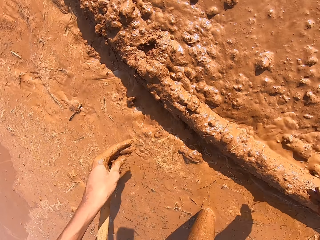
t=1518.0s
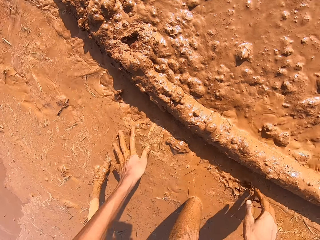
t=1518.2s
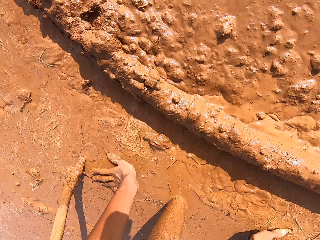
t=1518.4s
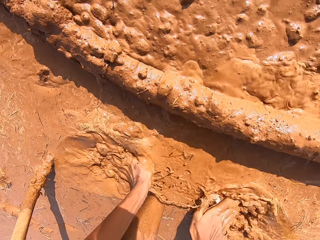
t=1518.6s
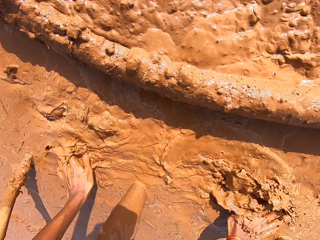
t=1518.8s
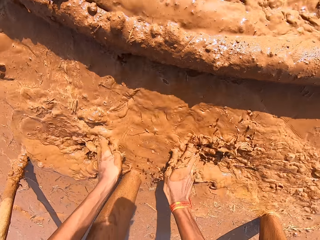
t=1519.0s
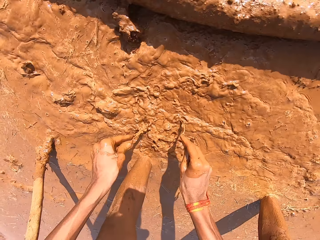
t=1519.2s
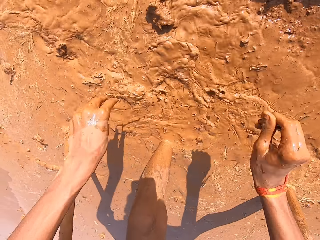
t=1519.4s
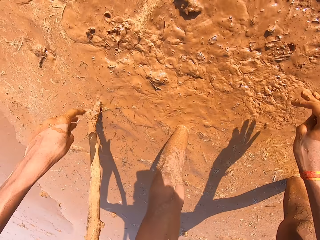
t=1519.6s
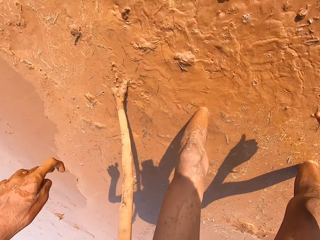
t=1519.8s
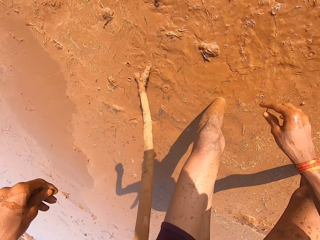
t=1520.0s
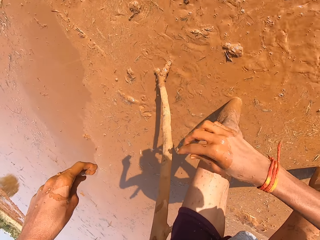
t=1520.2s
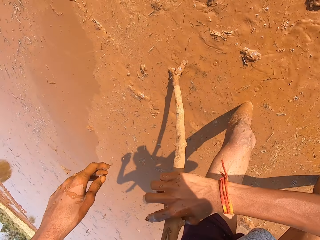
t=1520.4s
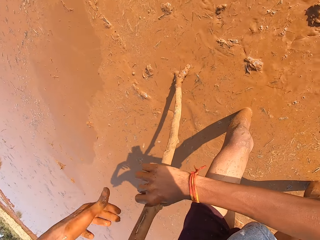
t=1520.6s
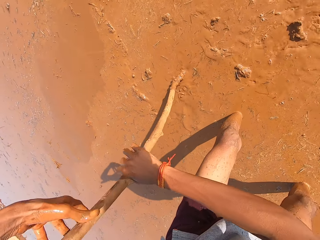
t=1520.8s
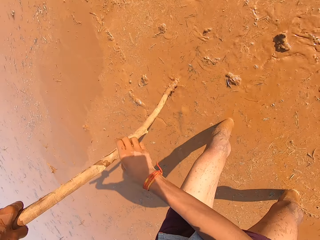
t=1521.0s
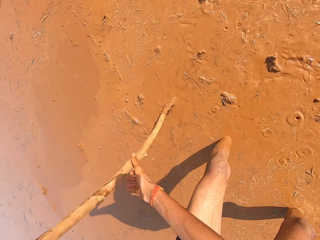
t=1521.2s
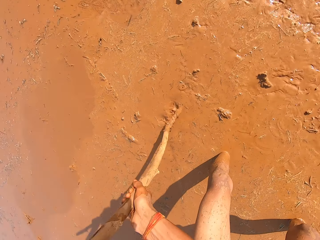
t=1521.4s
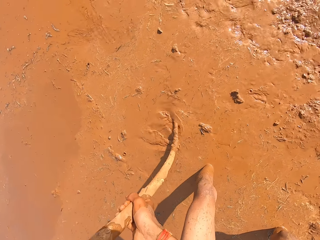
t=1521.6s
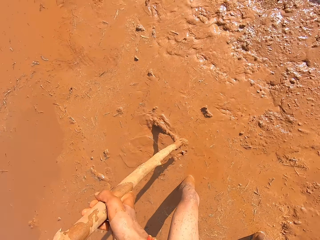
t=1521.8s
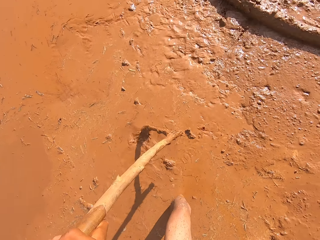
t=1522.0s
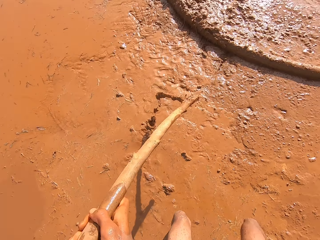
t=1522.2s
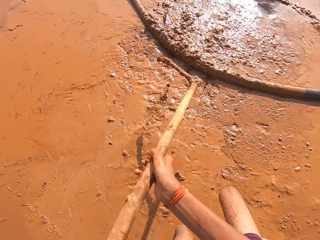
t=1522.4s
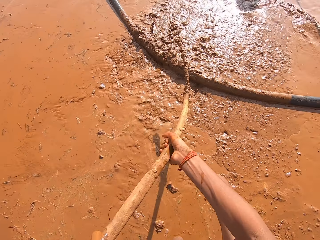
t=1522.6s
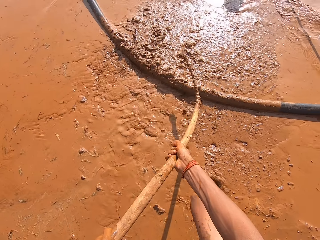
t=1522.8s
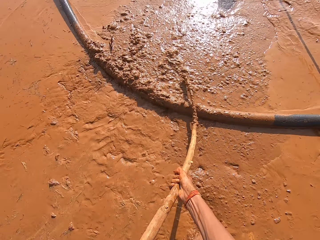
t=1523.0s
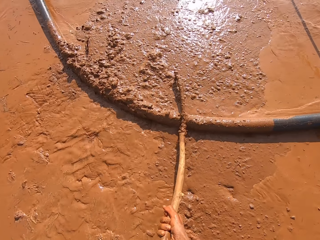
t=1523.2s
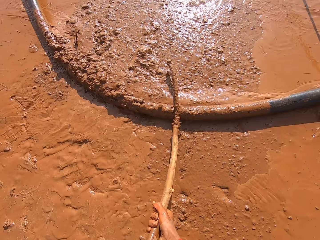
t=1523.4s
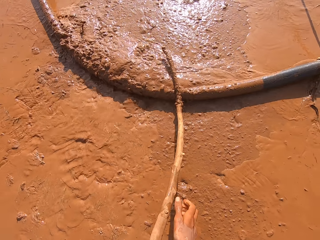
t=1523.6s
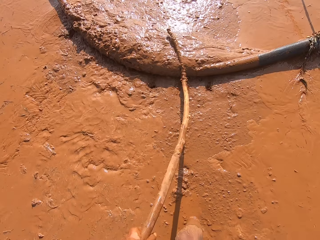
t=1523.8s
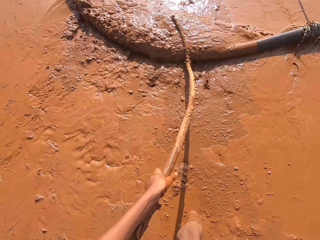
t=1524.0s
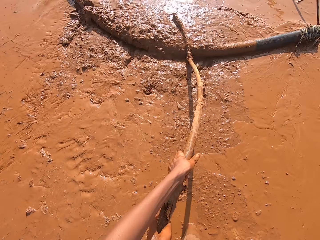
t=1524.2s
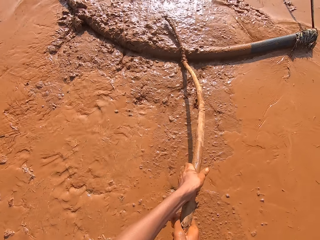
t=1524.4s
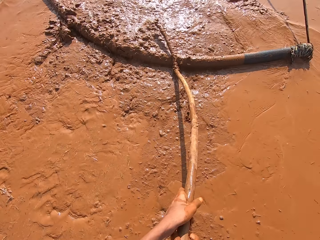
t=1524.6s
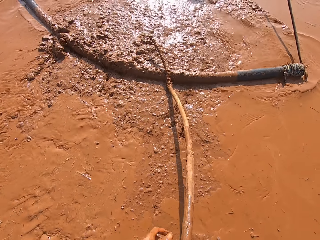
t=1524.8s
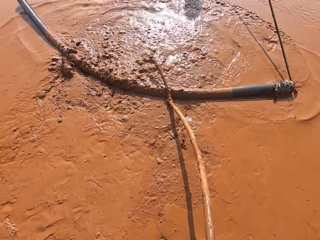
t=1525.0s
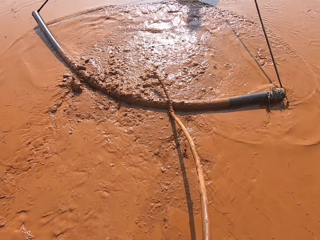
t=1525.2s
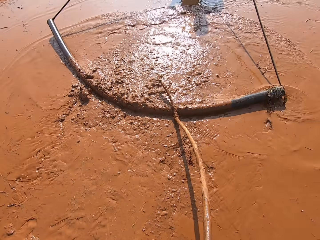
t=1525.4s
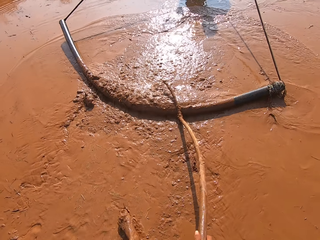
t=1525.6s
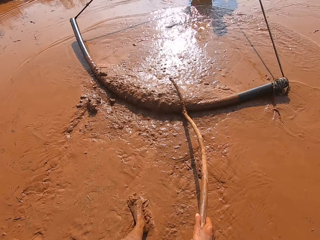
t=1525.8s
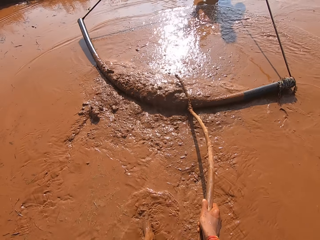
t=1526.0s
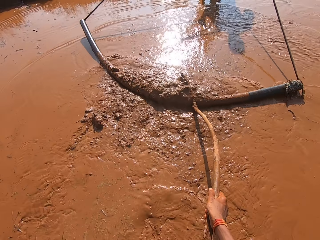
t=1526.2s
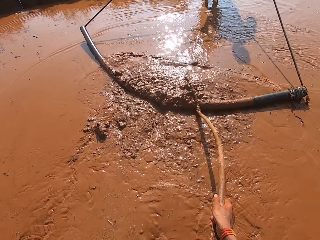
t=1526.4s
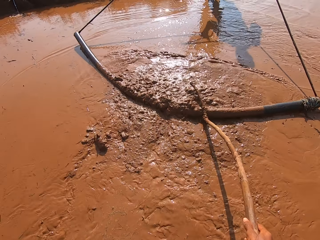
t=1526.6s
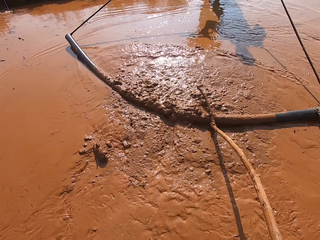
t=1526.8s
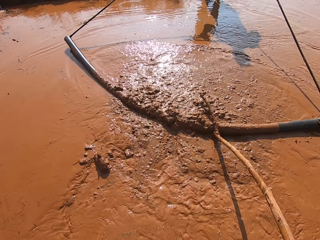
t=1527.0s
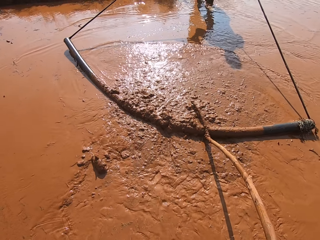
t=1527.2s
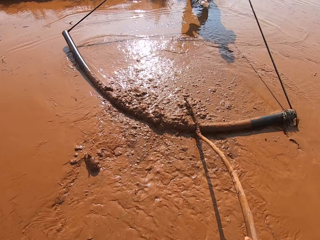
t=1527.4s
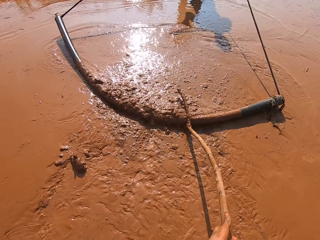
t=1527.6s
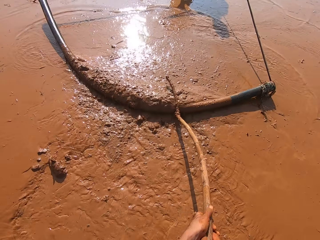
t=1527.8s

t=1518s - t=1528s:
The camera wearer cleans his hands with the muddy water. He holds the stick with his hands. He gets the stick. He pushes the soil leveler or pipe around the muddy water with the stick in his hands.

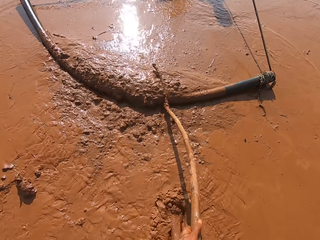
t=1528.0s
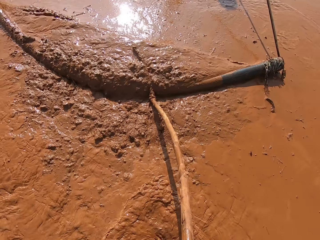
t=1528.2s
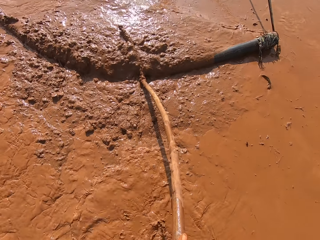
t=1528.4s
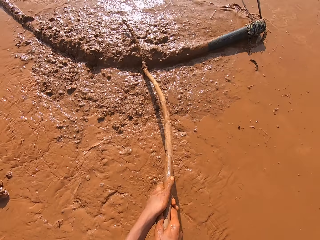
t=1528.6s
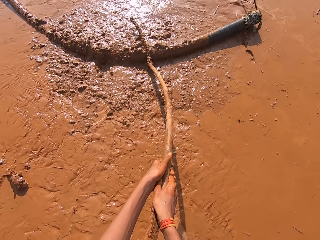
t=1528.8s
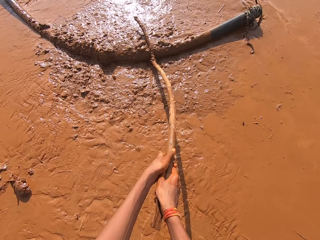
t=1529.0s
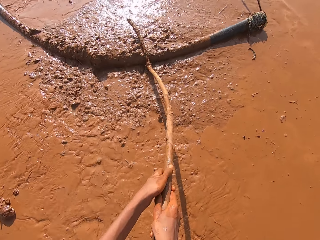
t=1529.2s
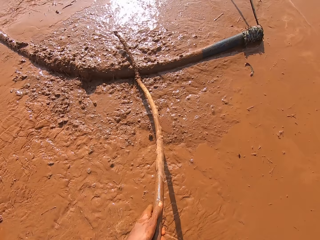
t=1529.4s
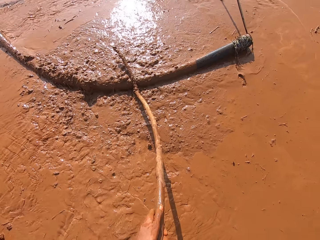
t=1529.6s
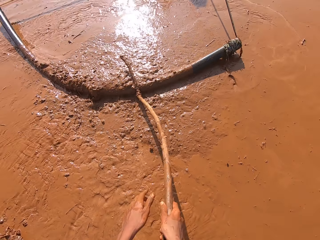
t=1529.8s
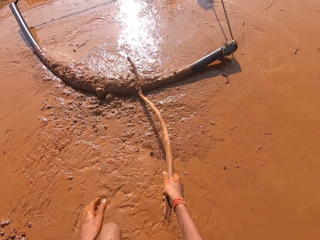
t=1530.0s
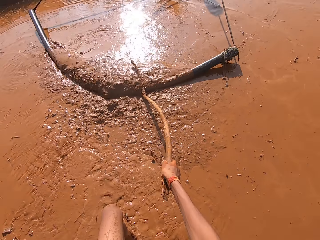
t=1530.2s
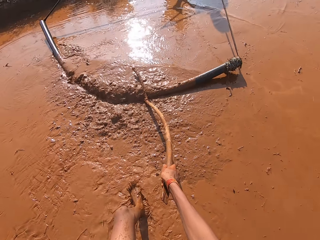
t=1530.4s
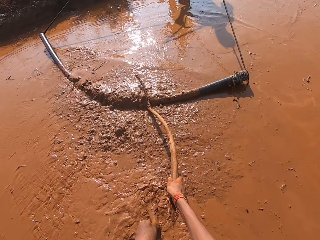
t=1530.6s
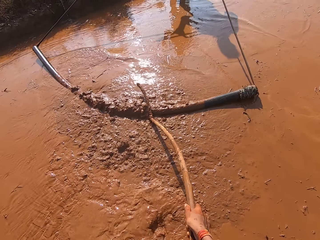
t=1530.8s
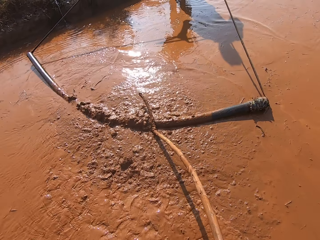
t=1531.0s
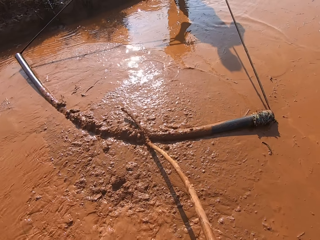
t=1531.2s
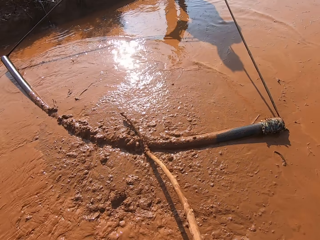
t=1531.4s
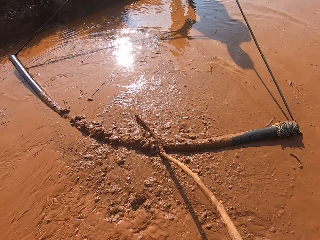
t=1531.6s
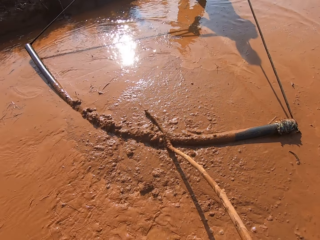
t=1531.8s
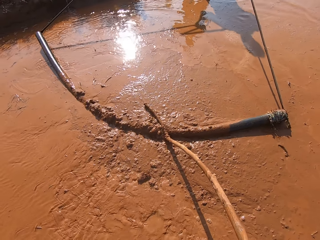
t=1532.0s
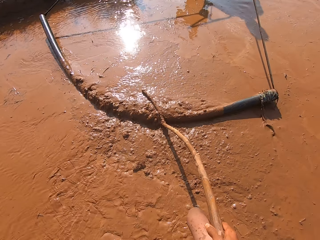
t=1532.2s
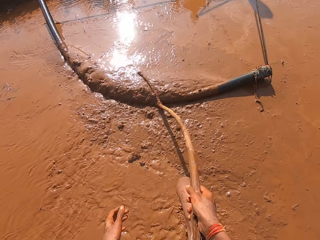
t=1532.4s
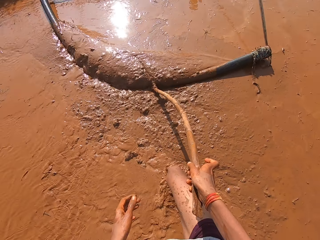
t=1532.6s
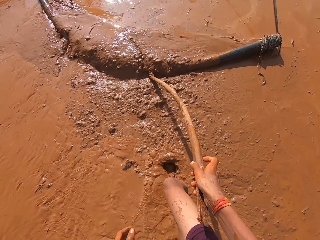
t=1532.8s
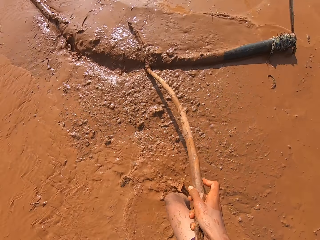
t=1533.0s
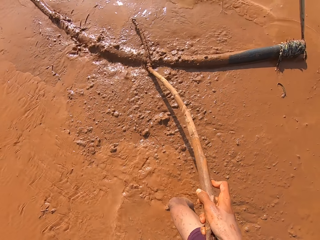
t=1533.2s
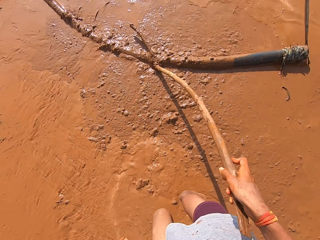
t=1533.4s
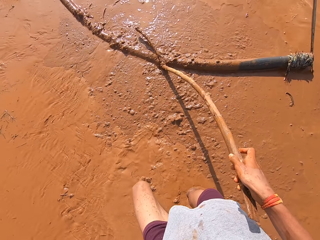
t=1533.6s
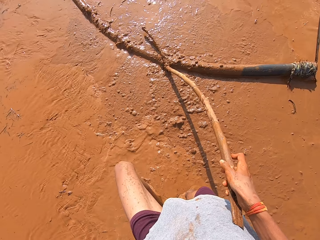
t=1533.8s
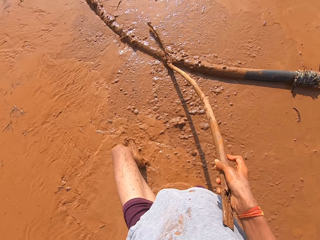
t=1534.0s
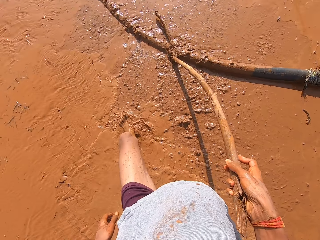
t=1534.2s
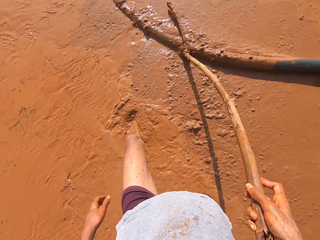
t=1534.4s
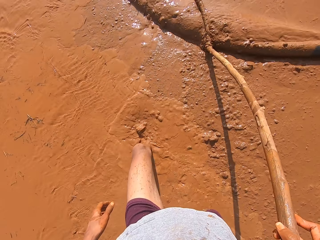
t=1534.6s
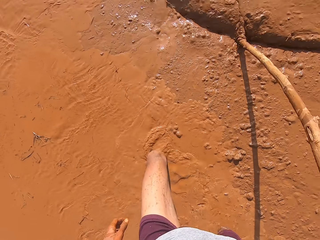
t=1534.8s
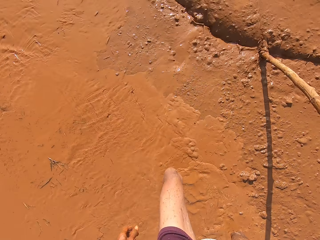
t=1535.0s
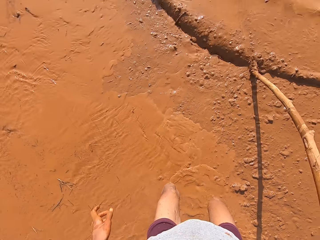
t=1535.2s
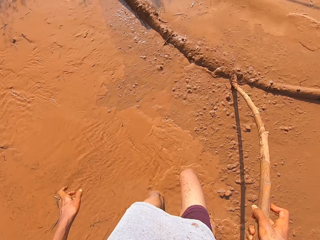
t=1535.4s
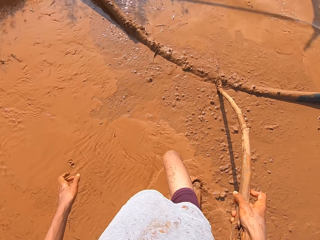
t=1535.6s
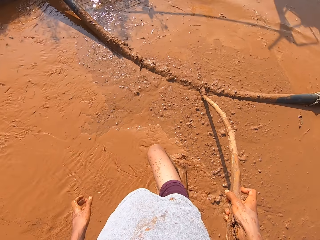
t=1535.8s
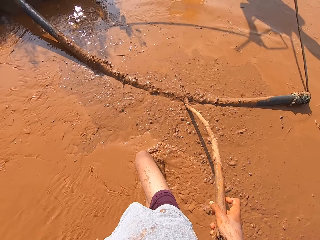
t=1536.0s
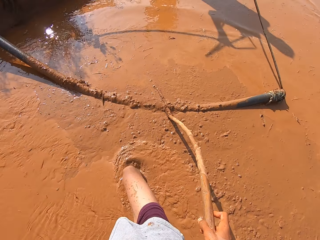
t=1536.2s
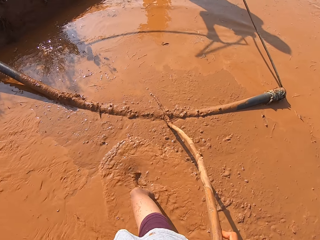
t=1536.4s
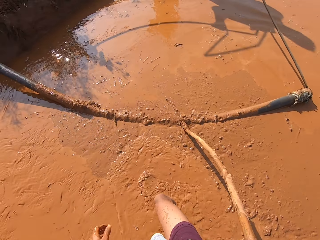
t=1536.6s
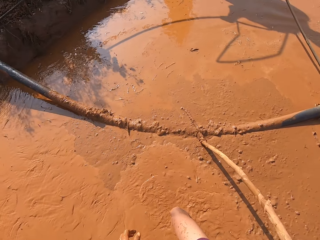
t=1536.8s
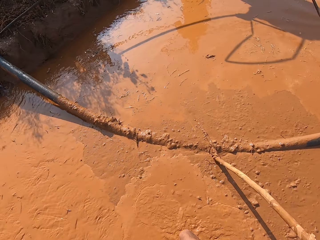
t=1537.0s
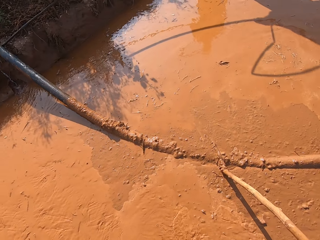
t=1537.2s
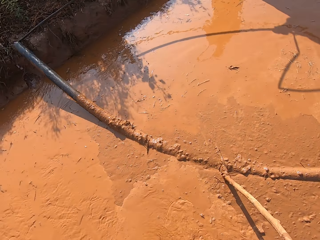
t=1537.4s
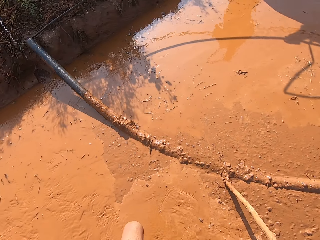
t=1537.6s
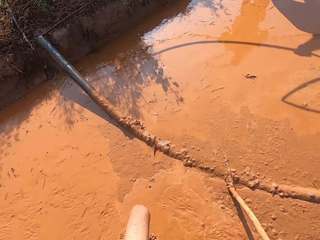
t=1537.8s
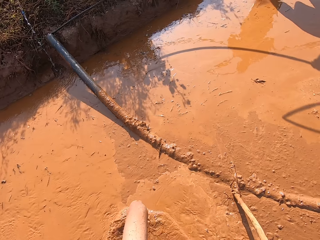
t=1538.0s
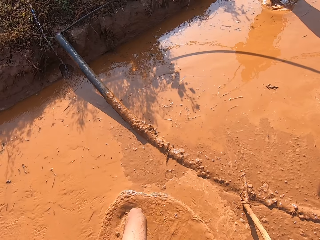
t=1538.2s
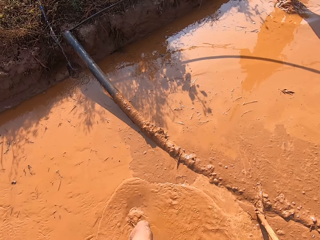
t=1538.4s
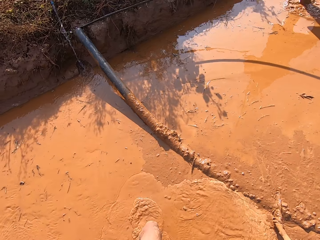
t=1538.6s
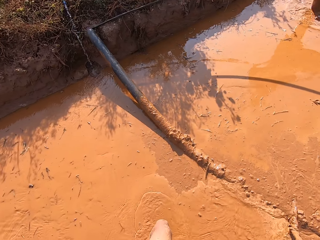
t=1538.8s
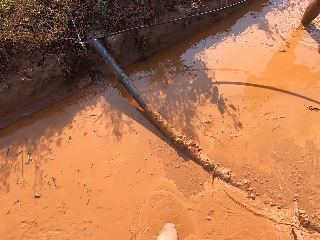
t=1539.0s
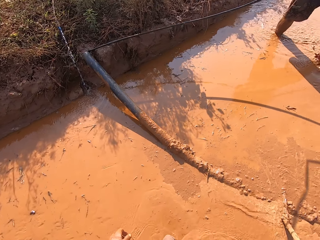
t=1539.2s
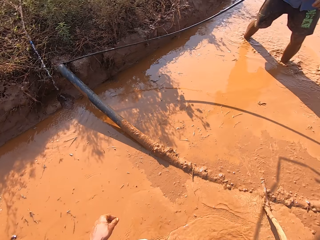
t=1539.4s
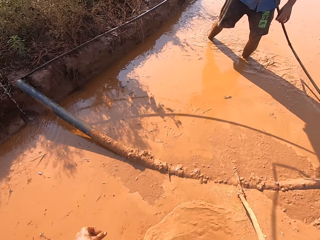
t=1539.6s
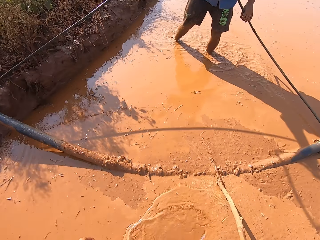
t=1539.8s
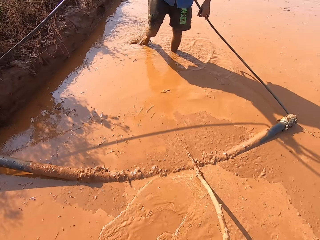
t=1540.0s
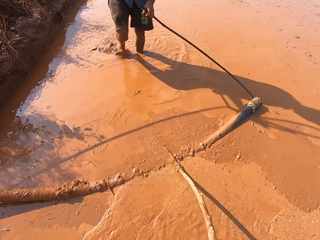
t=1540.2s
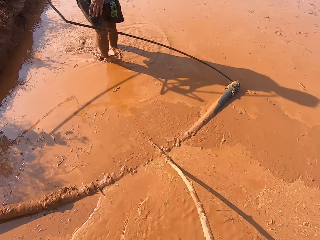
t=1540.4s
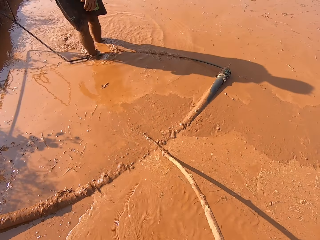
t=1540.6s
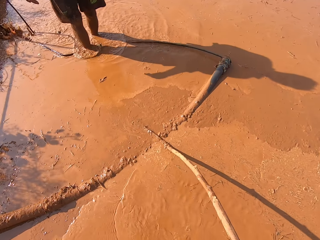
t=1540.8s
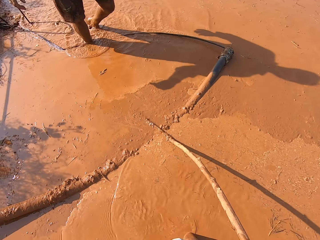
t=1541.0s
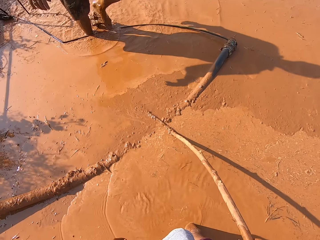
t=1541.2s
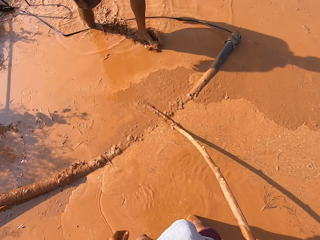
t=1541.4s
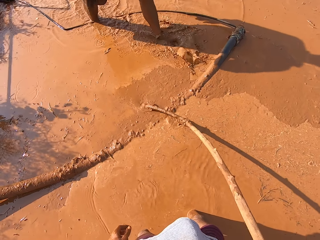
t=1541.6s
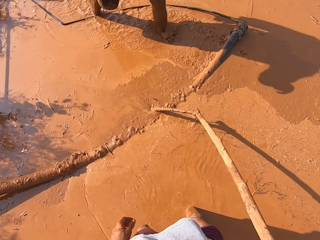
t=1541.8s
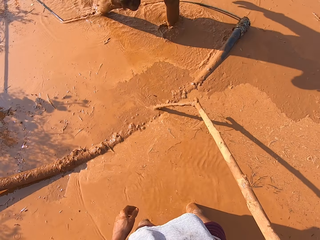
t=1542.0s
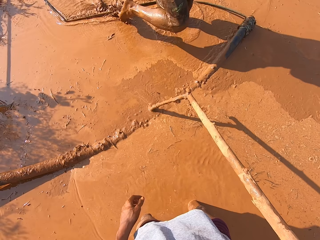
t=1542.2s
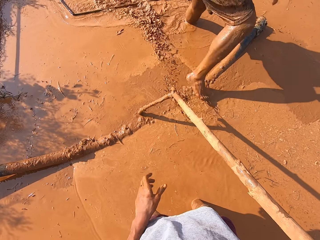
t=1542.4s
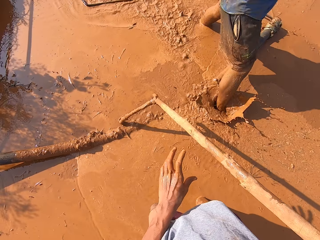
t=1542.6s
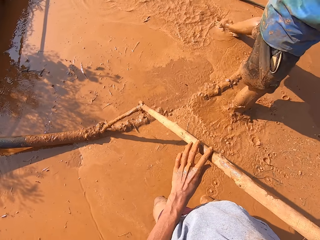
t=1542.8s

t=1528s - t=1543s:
The camera wearer uses one hand. They move closer to the pipe. The man converses with the camera wearer.
